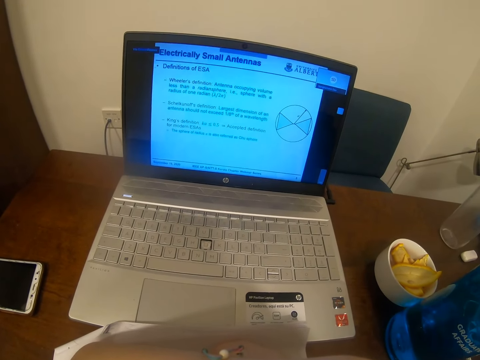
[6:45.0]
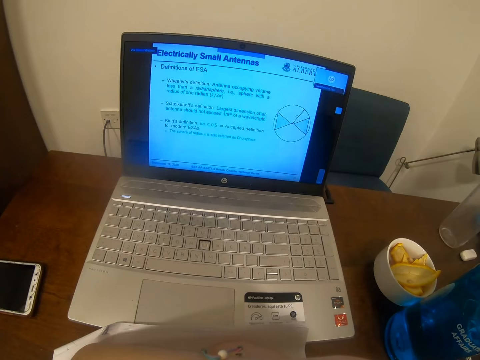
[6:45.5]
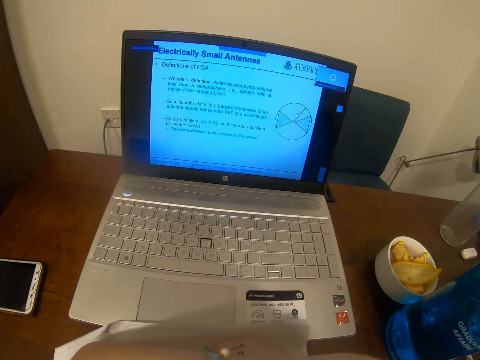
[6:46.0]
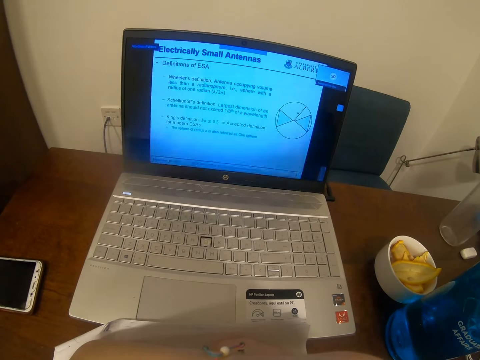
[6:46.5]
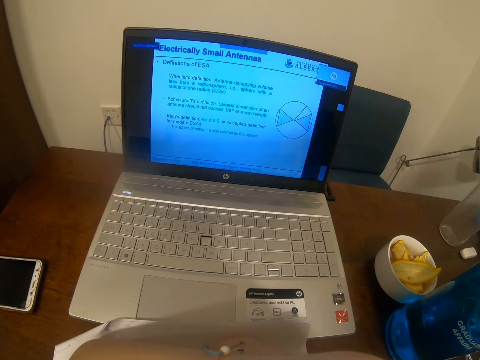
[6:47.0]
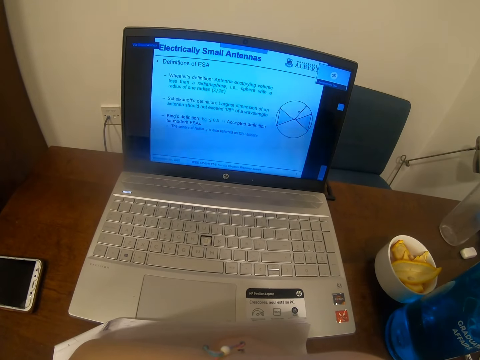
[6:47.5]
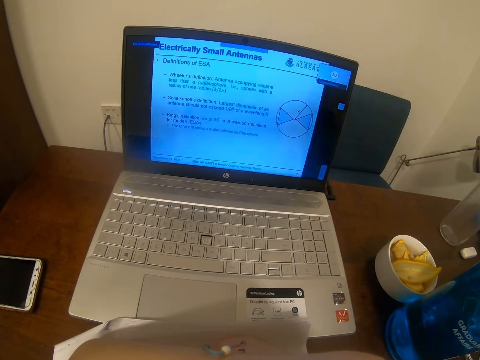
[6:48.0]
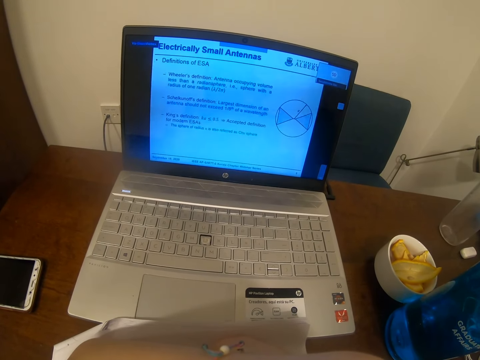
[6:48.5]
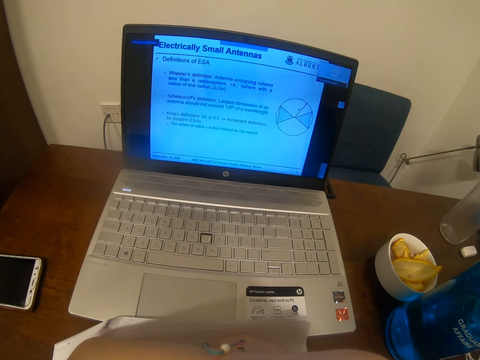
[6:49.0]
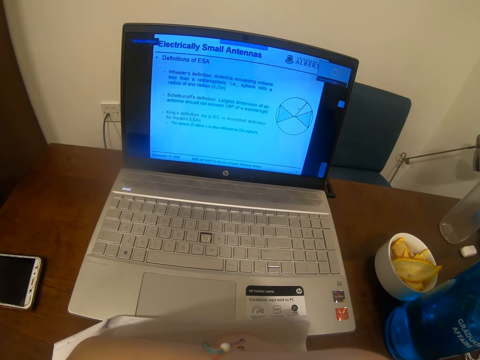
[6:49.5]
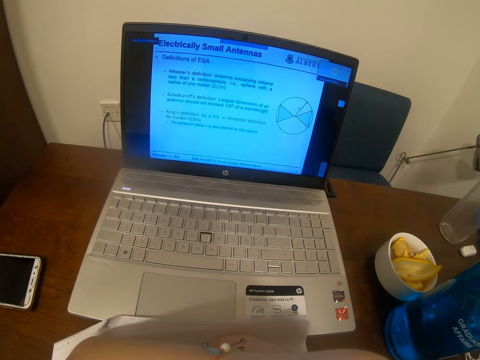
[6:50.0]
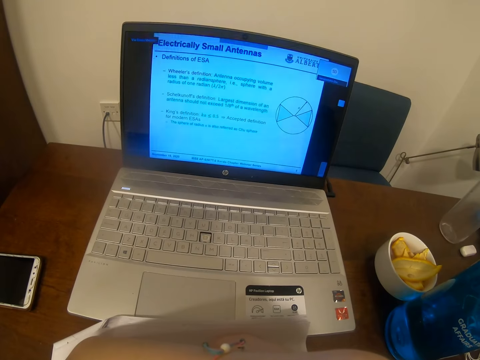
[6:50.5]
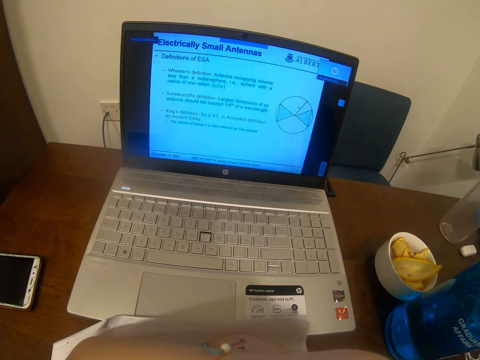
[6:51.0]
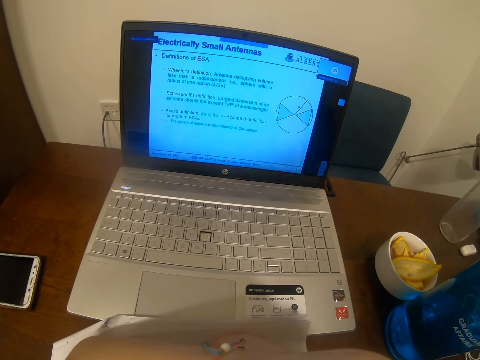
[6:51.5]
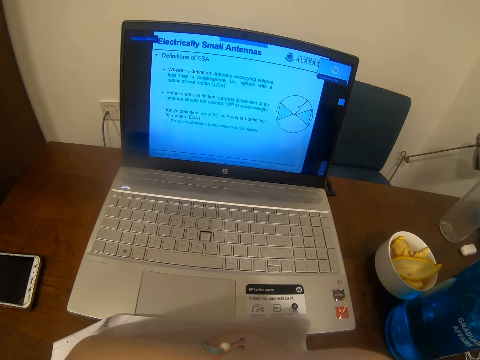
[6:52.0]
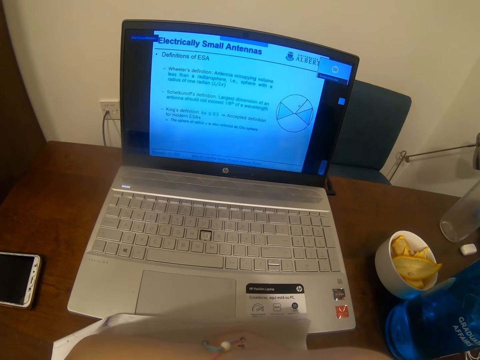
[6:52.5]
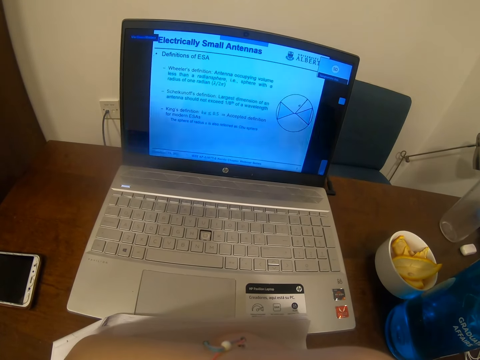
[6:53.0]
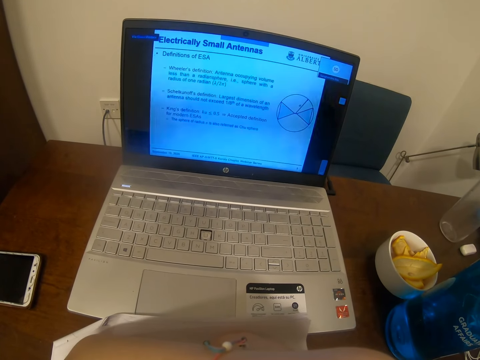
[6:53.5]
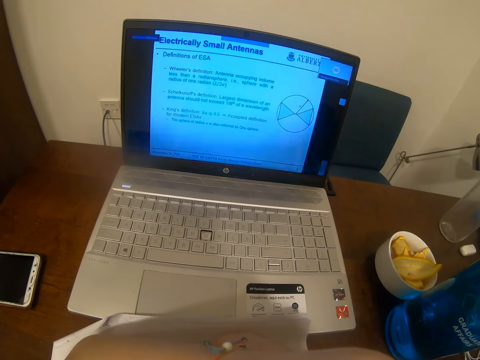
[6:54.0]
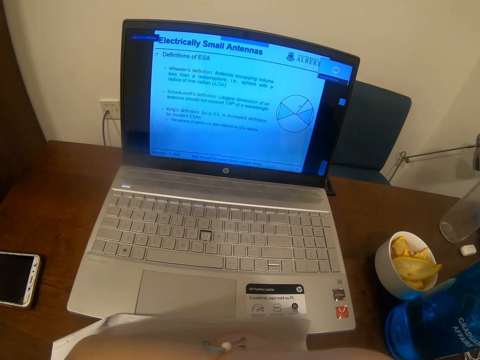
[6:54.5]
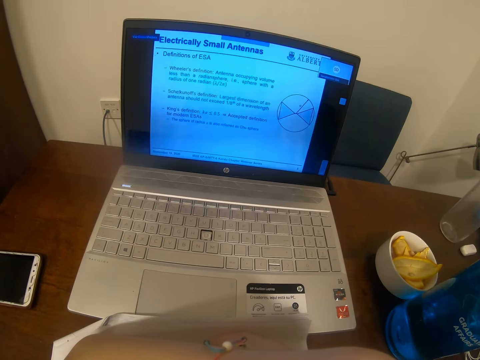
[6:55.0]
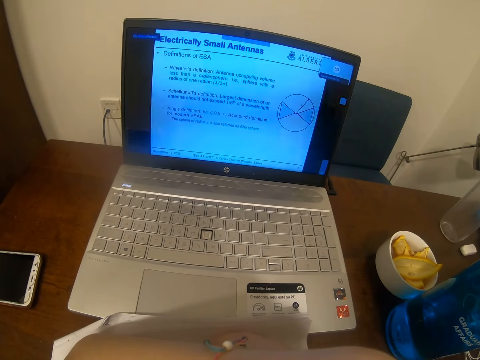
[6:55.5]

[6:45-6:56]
The camera wearer looks at the laptop.

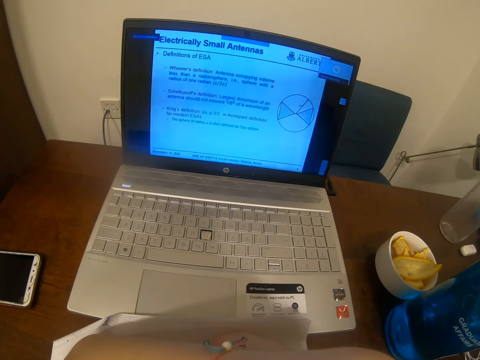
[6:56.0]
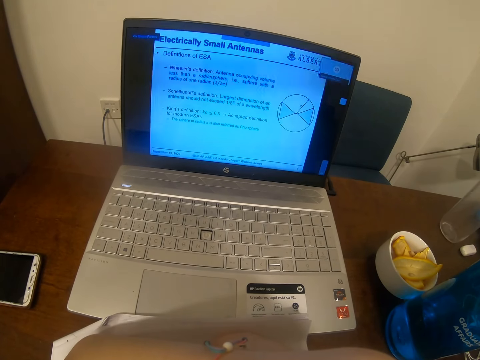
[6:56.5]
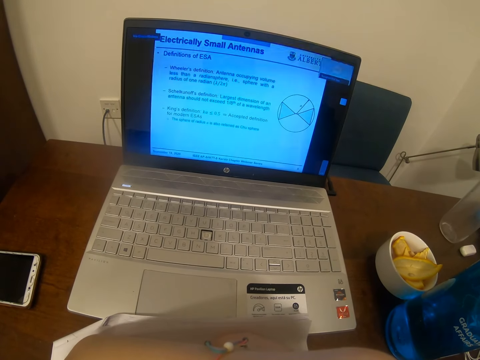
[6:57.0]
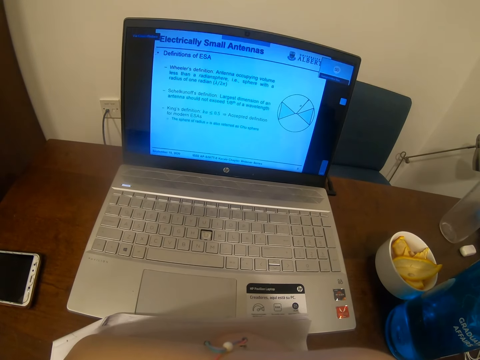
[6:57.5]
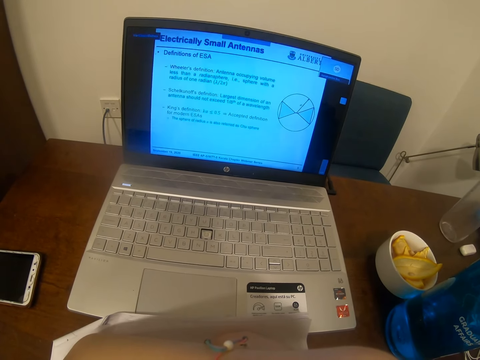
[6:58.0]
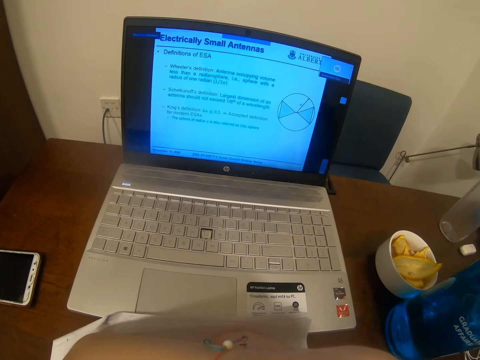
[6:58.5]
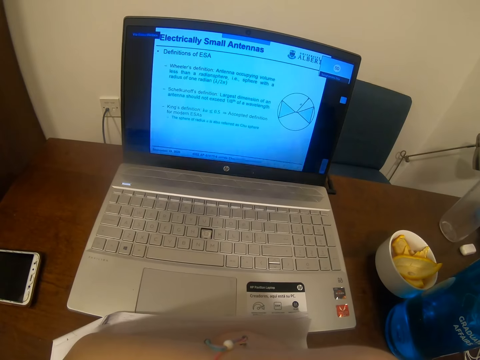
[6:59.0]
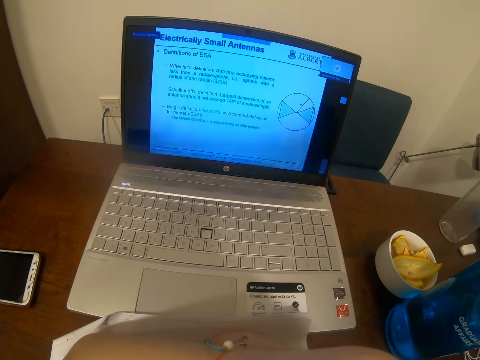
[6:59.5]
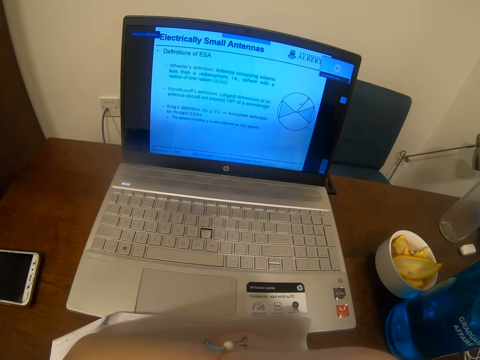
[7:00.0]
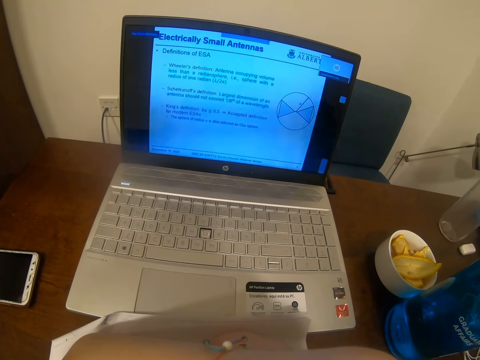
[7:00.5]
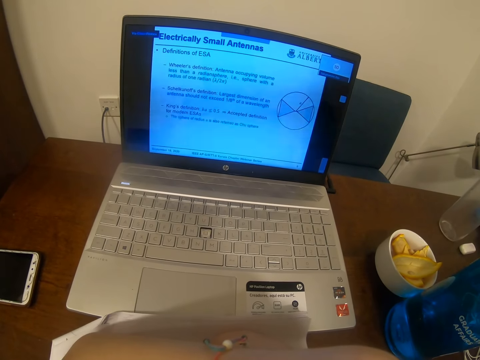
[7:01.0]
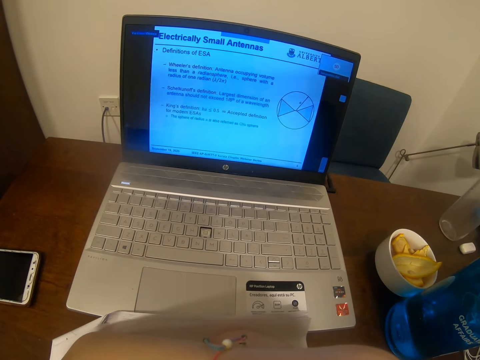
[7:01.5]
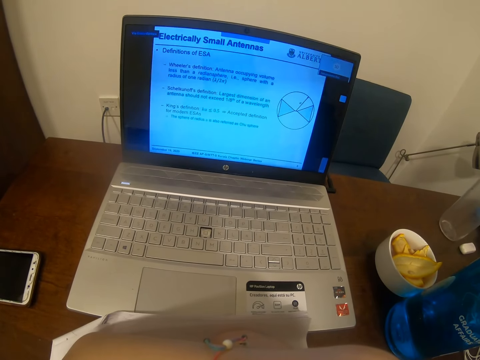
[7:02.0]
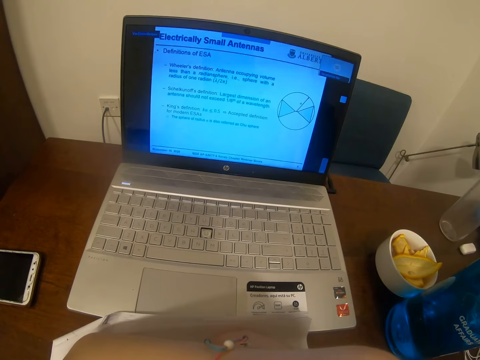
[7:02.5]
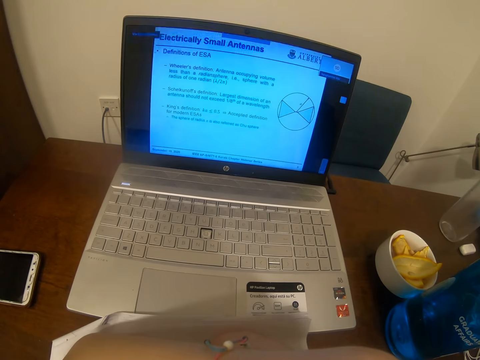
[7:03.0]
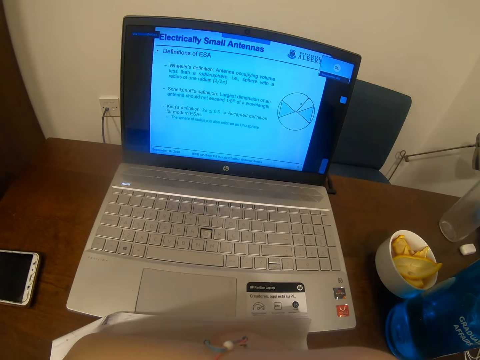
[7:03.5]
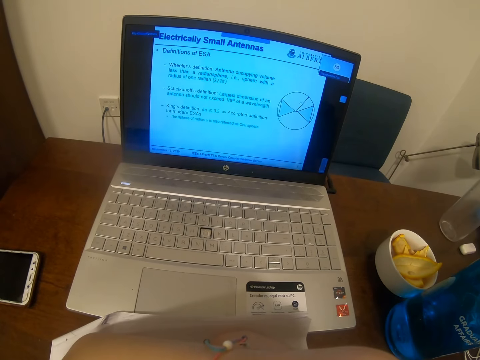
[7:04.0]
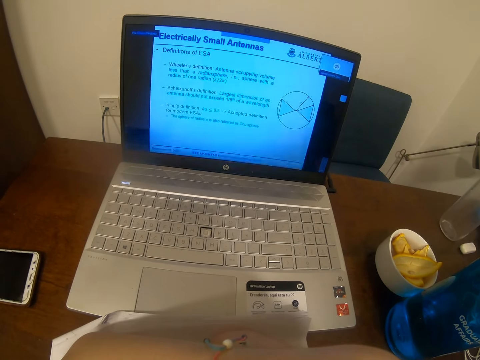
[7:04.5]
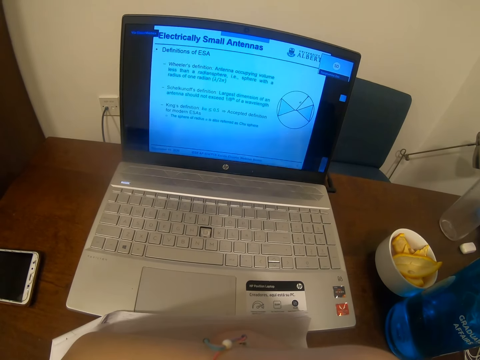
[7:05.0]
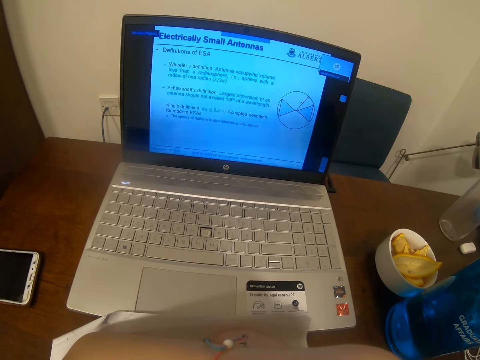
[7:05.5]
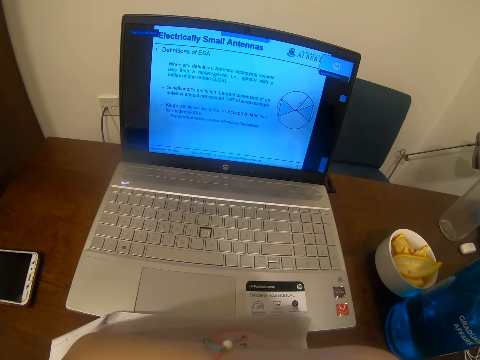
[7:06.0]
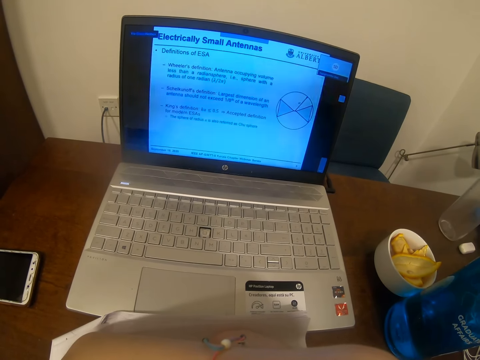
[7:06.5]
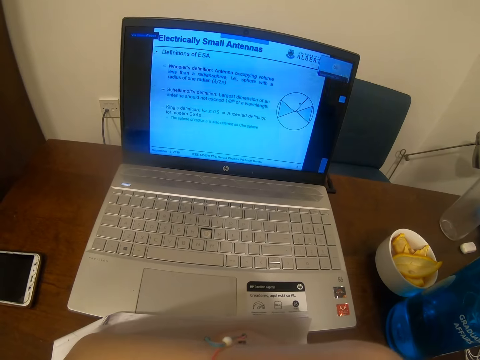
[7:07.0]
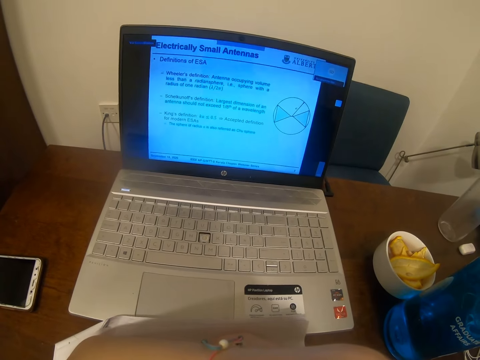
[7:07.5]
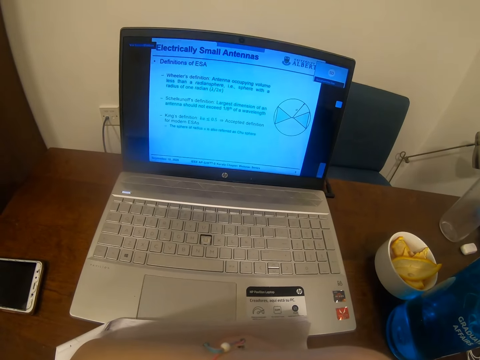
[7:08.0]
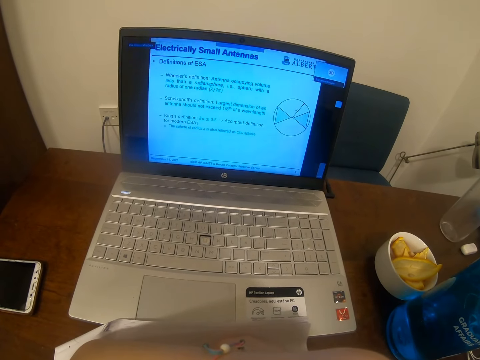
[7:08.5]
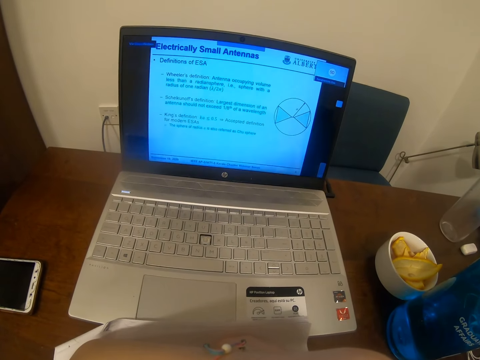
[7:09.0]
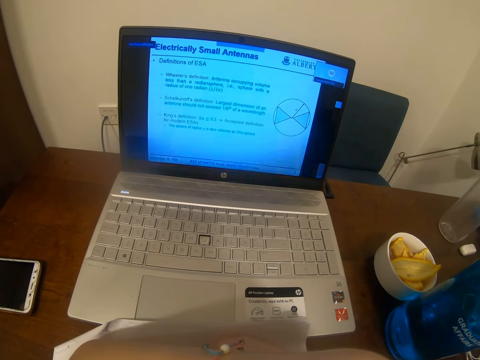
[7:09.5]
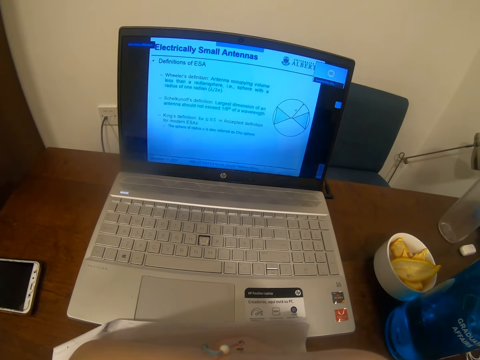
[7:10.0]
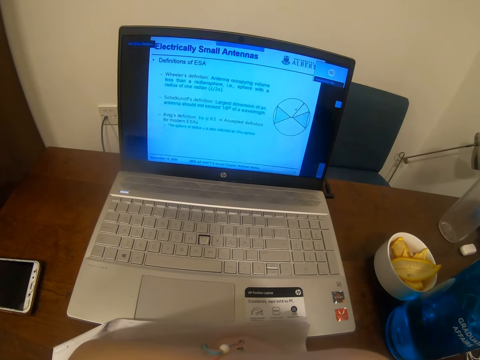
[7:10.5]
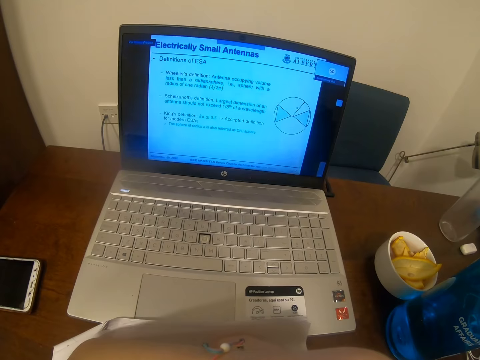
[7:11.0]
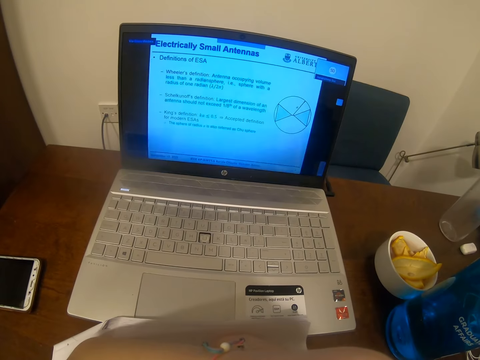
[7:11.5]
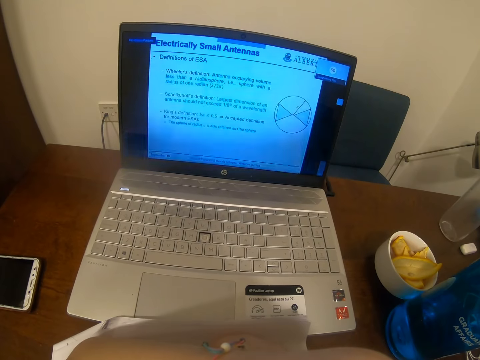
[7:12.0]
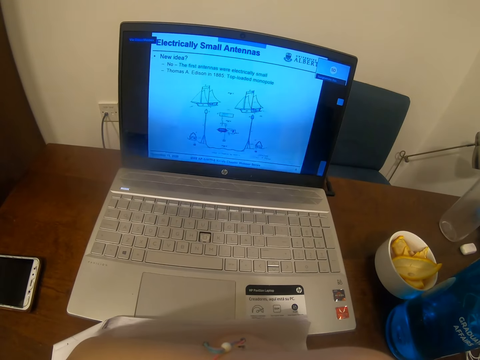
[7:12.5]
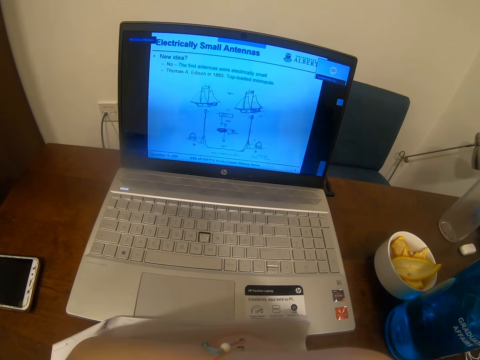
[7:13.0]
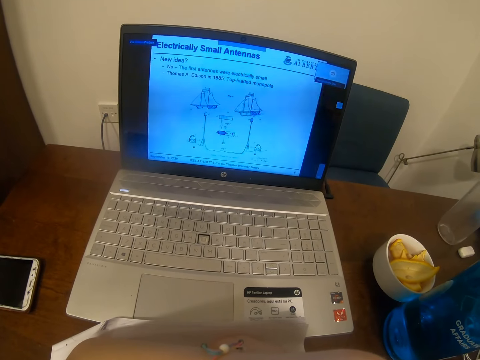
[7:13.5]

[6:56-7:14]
The camera wearer looks at the laptop repeatedly.
